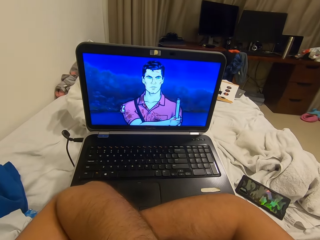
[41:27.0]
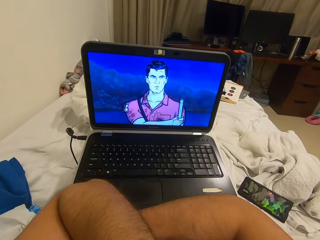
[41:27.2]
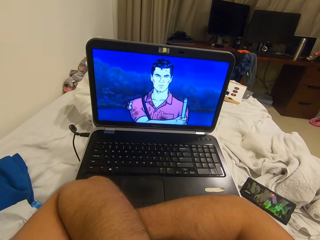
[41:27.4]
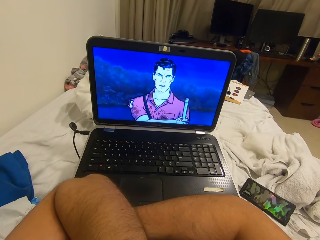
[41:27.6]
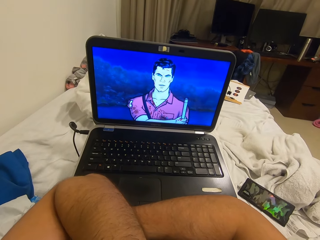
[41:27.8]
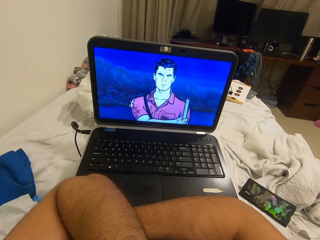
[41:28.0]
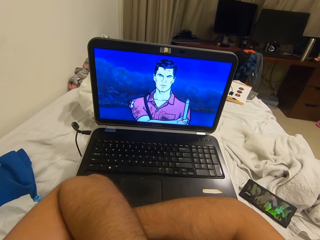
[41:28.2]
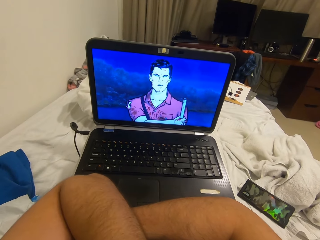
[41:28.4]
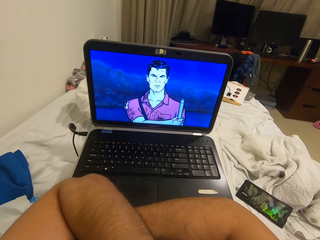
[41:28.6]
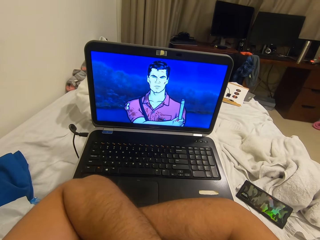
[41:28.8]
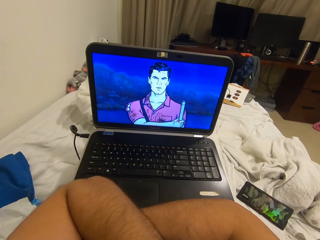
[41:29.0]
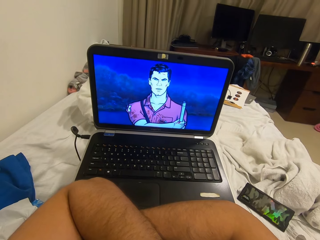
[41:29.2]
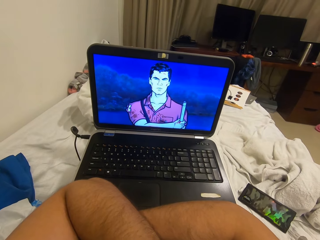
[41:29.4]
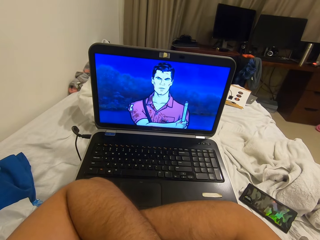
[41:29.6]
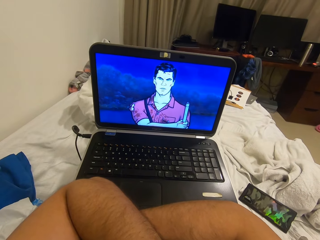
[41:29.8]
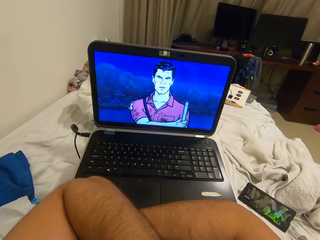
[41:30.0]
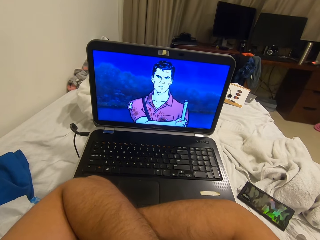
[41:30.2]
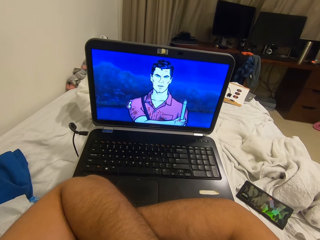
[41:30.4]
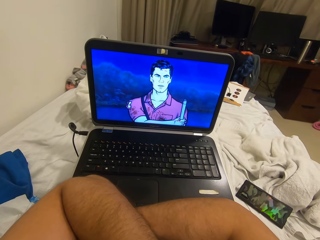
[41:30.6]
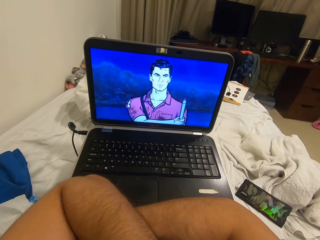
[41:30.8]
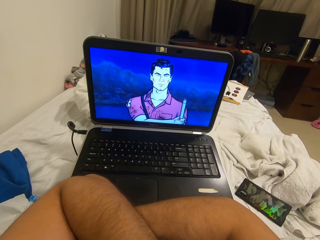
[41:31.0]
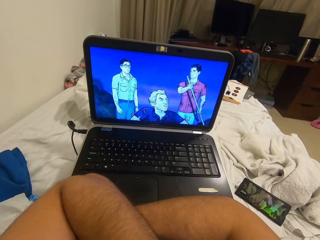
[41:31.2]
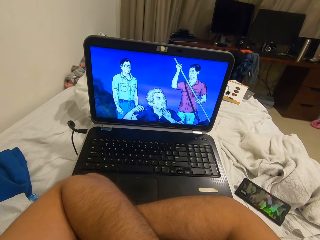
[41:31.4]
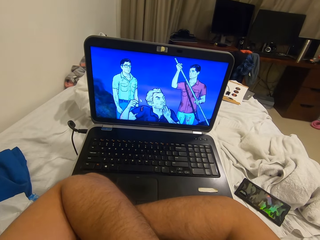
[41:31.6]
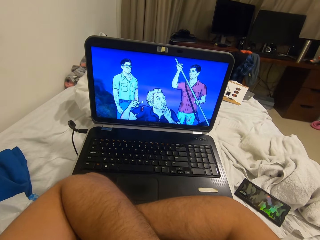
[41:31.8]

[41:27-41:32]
The camera wearer drops his left hand.

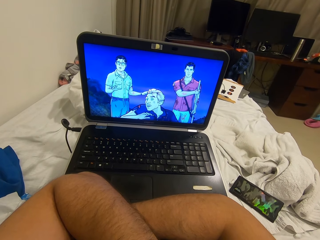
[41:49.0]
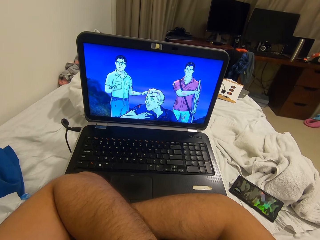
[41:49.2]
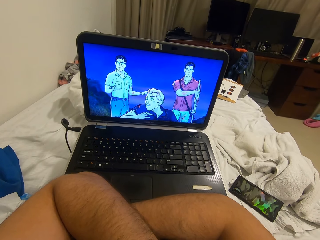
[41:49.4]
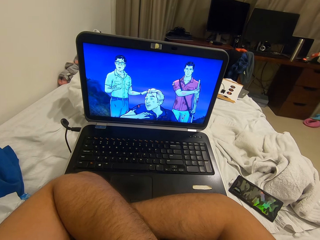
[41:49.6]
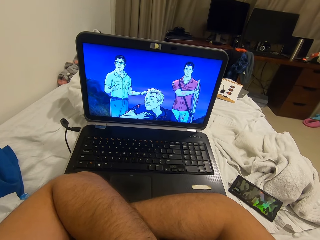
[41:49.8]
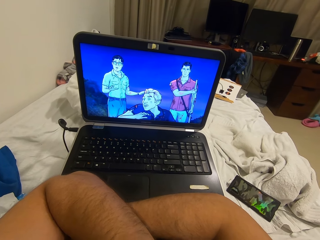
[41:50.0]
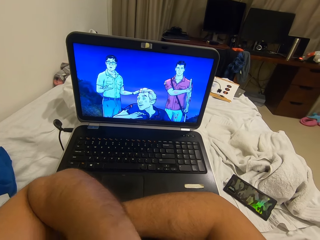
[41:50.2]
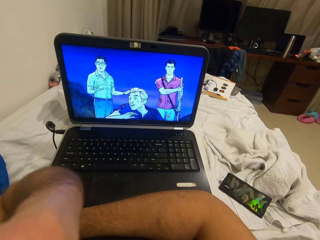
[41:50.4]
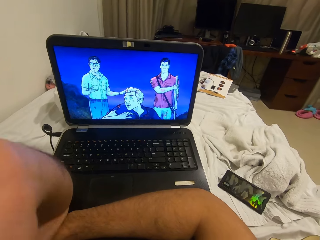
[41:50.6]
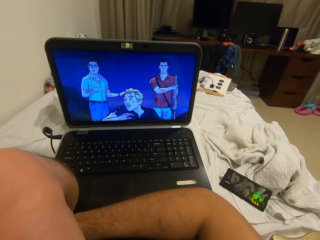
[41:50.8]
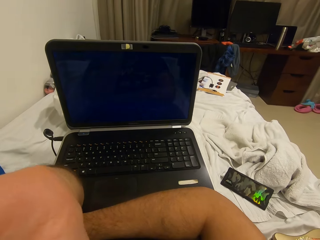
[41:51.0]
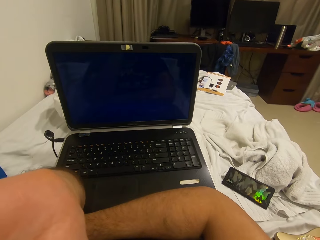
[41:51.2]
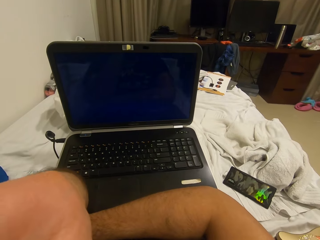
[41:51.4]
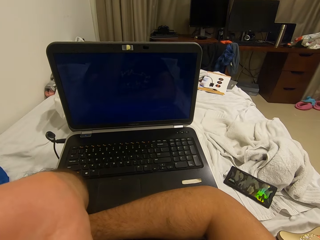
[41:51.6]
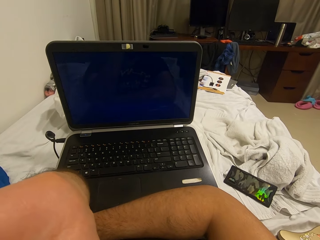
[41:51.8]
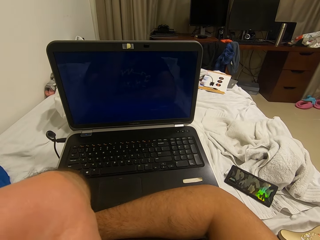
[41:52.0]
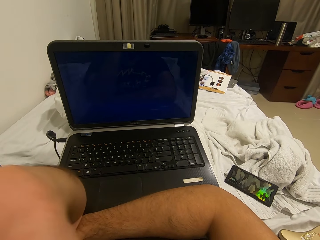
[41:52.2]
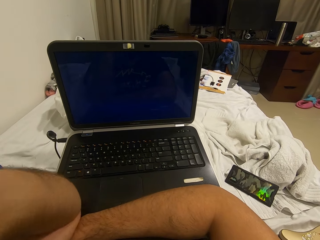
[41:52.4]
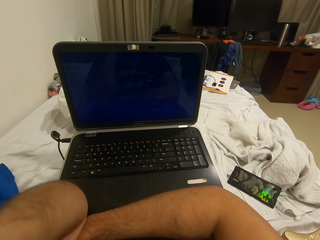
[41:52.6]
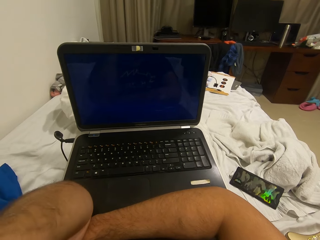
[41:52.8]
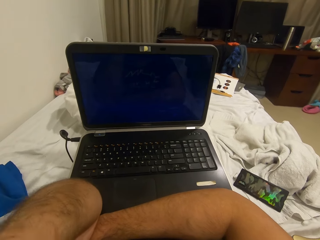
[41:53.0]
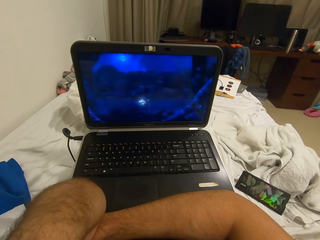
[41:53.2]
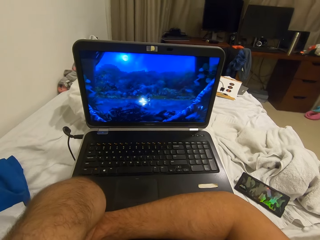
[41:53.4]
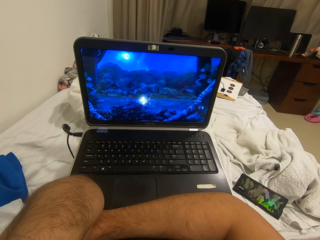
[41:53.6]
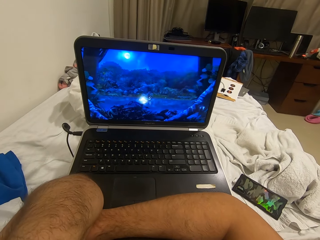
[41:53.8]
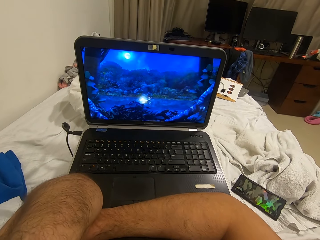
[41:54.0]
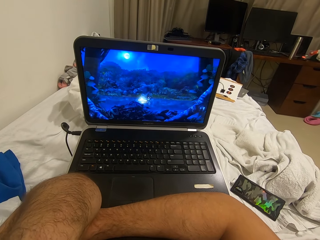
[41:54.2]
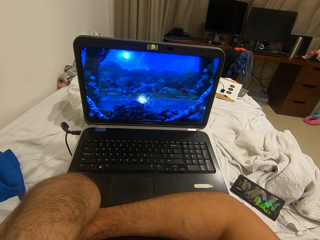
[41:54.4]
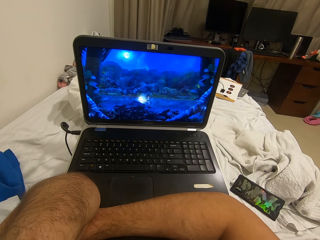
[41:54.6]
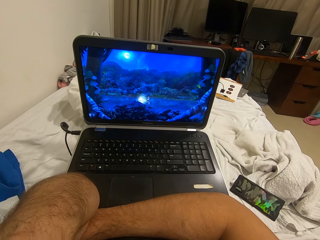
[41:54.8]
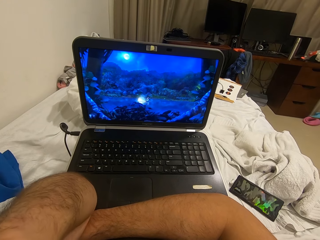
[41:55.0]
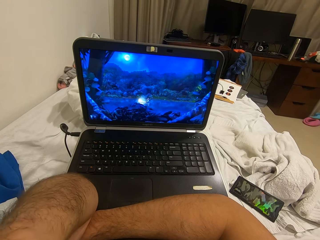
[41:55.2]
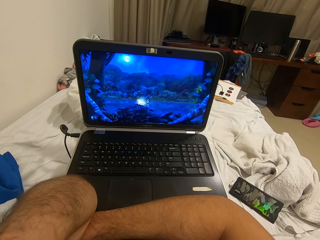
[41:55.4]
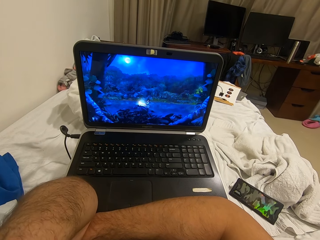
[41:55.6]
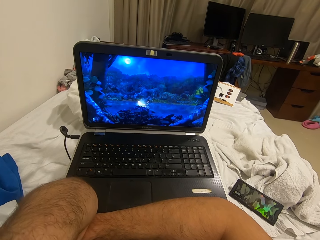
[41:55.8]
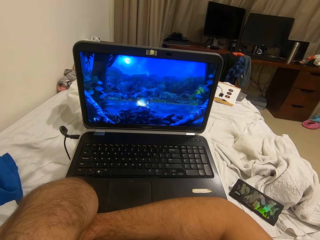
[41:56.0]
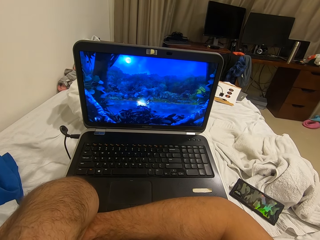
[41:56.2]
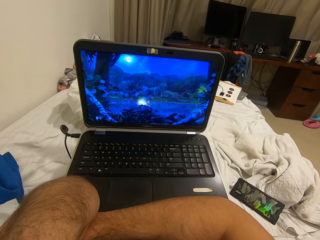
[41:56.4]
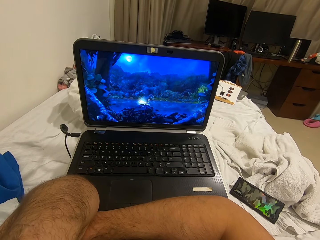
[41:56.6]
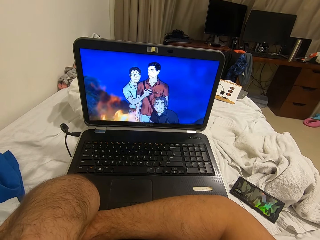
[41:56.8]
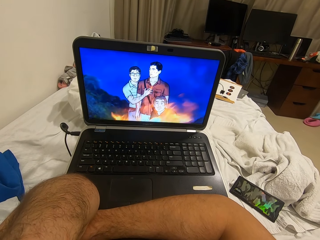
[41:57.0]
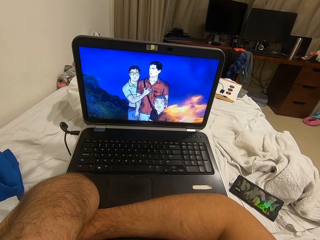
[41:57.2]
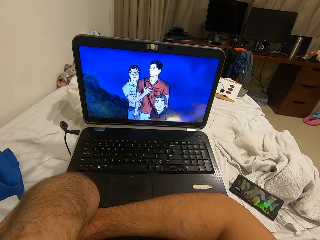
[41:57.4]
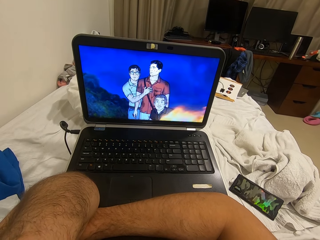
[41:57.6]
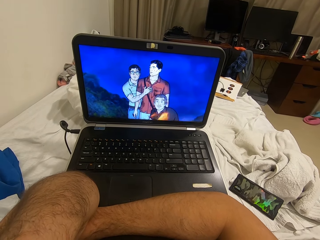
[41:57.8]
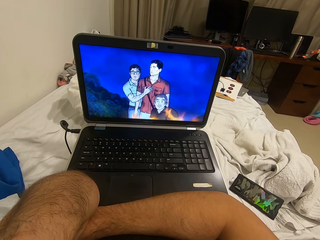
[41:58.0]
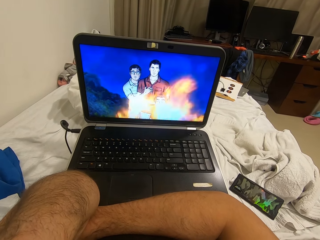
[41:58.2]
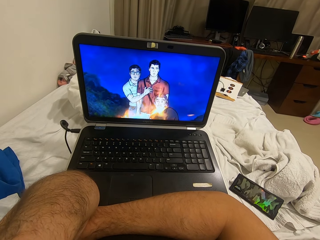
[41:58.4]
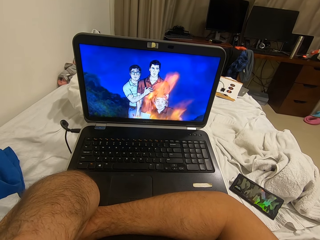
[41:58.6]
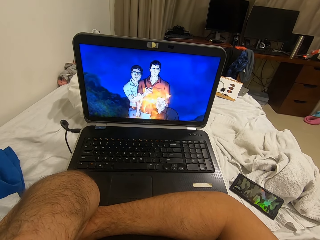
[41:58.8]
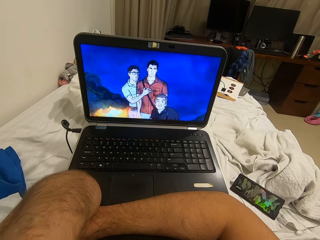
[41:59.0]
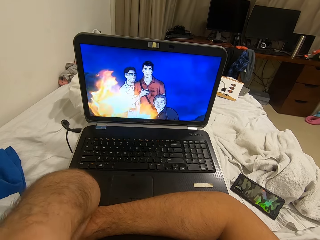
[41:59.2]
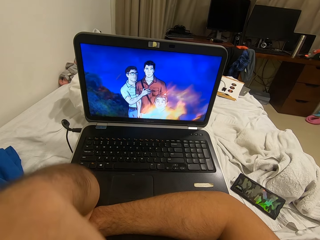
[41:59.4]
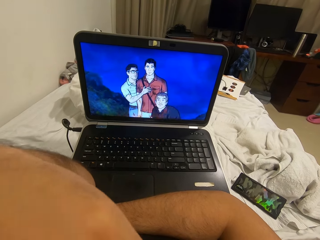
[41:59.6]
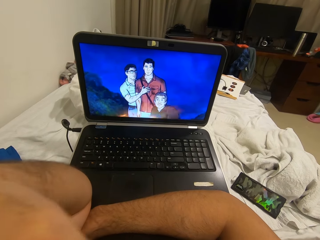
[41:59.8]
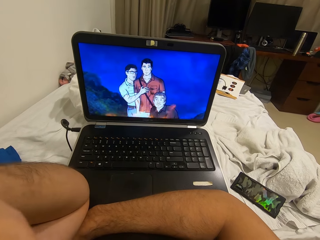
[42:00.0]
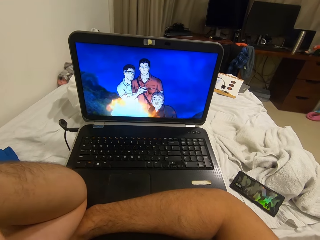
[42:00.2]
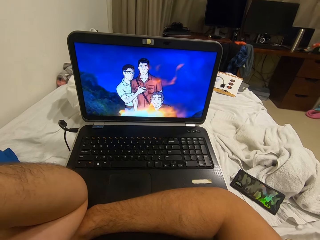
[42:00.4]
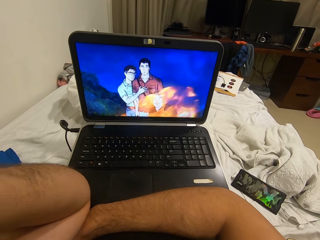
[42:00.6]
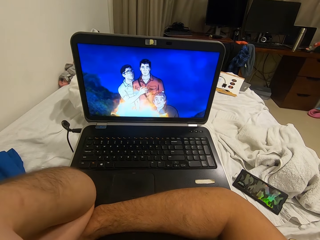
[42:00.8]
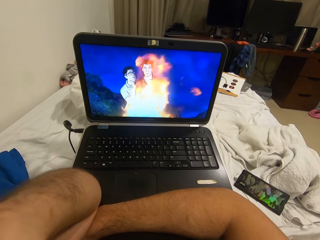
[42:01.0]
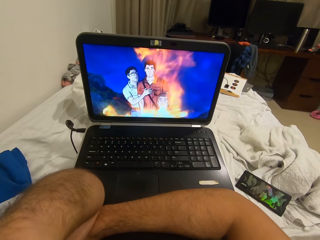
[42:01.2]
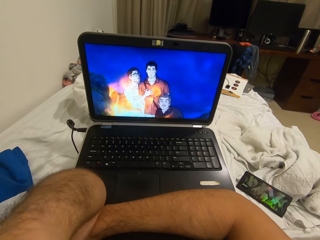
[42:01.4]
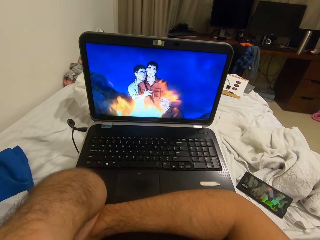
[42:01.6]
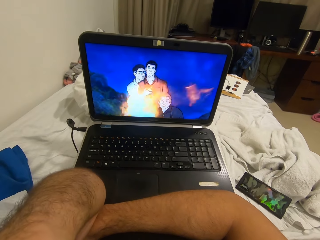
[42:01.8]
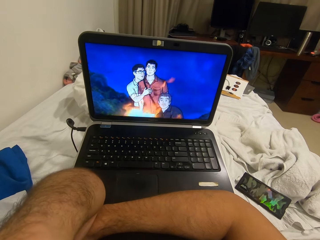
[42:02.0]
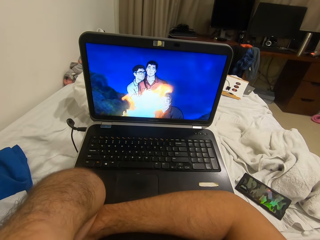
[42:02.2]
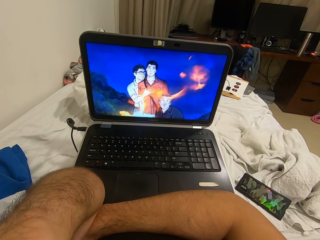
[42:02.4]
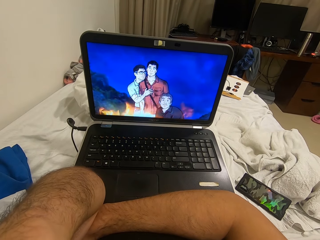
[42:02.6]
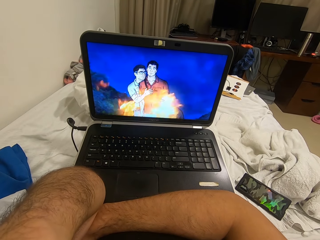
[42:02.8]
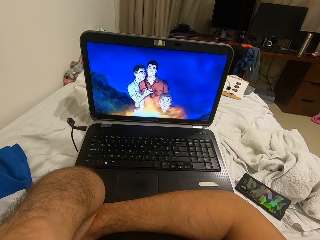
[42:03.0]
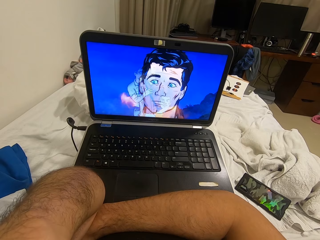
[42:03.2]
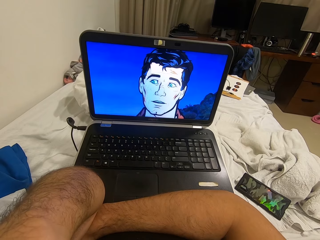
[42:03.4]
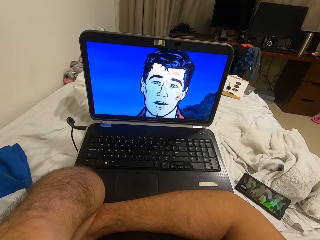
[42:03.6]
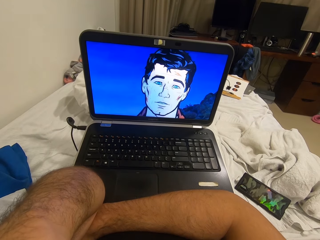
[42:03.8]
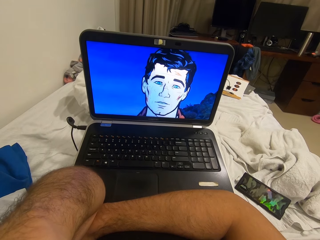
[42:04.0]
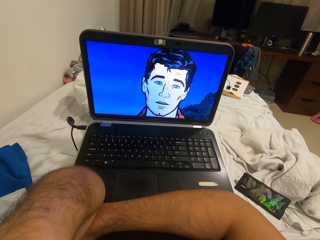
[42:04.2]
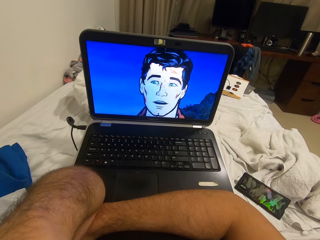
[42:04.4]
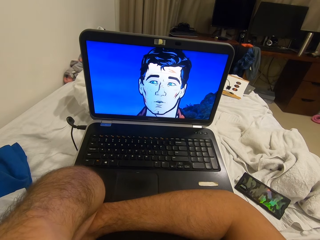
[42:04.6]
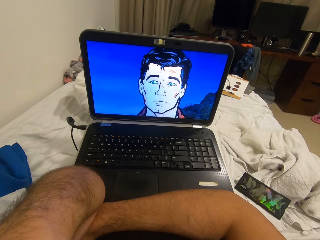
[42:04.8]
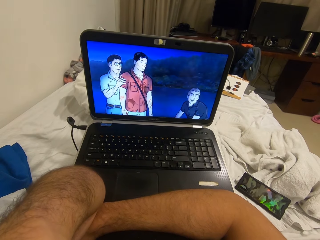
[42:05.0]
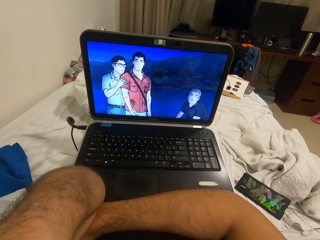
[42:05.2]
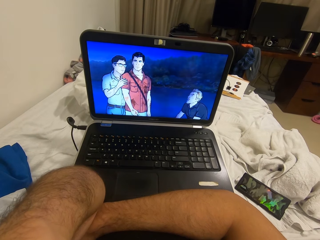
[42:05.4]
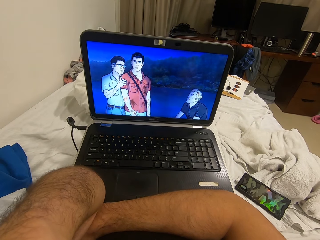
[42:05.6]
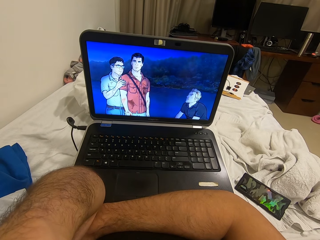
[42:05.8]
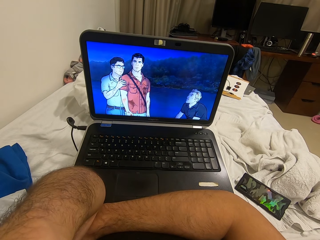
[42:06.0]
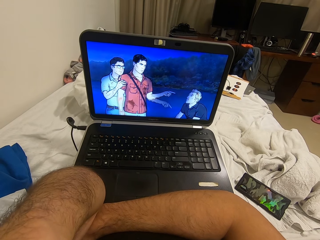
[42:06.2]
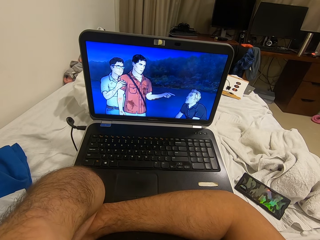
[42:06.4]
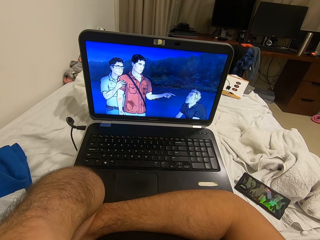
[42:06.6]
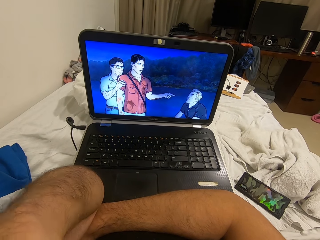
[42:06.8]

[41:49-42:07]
The camera wearer moves his hands. He raises his left hand to his face.
